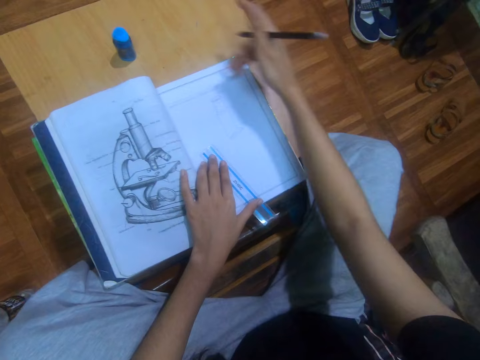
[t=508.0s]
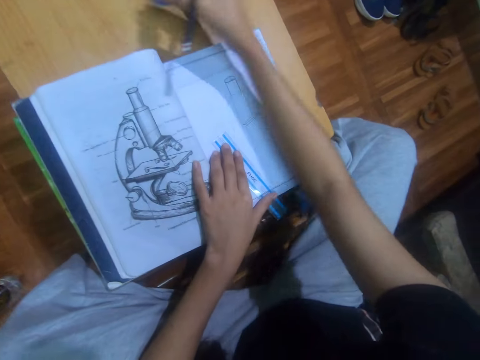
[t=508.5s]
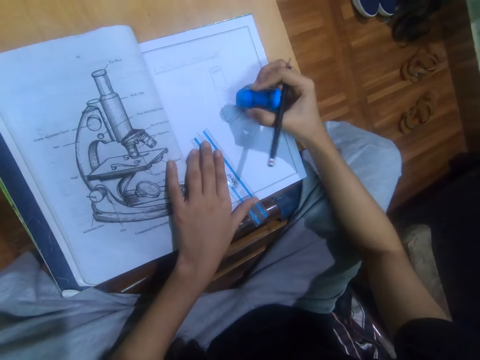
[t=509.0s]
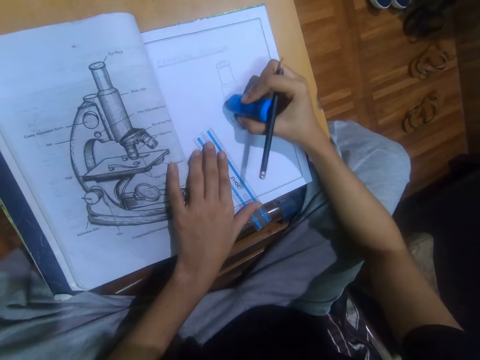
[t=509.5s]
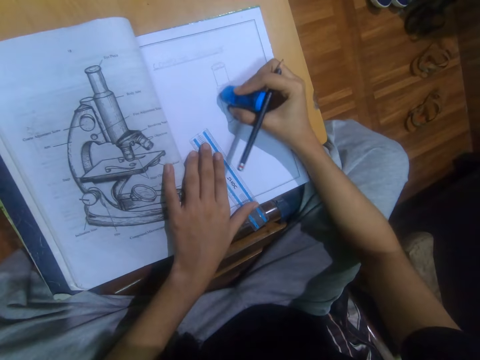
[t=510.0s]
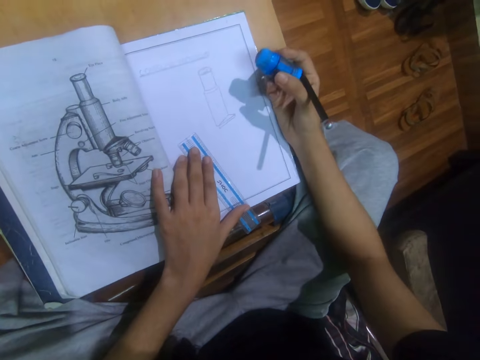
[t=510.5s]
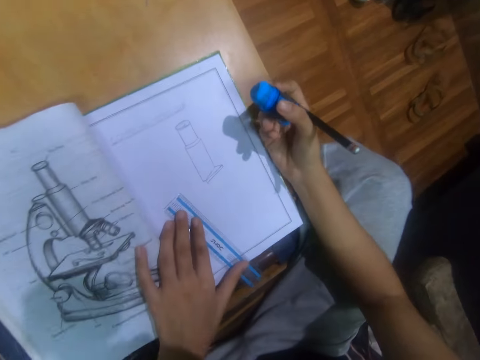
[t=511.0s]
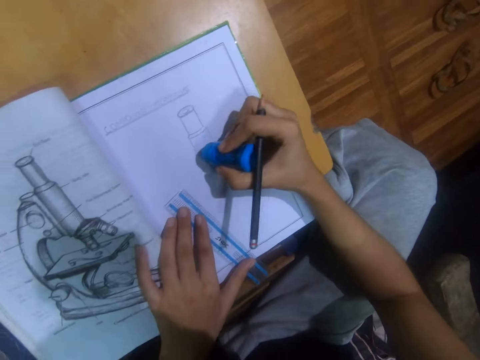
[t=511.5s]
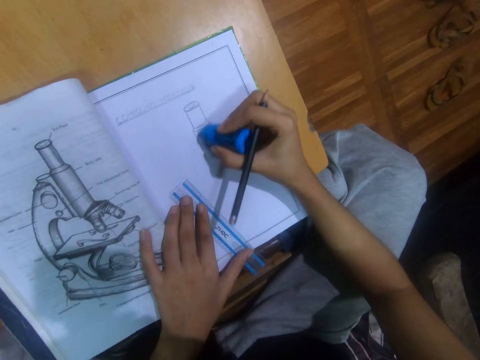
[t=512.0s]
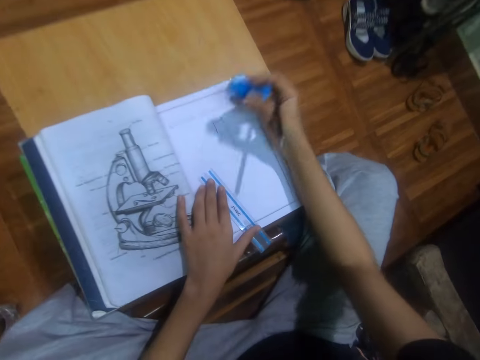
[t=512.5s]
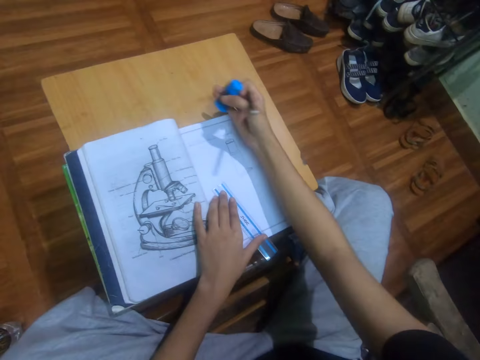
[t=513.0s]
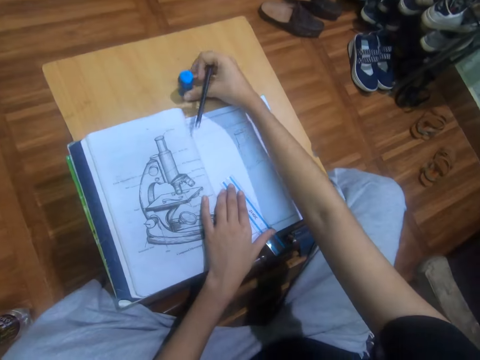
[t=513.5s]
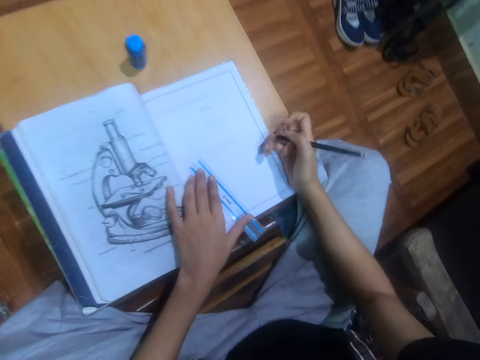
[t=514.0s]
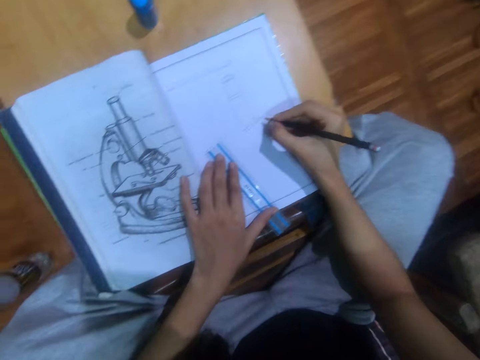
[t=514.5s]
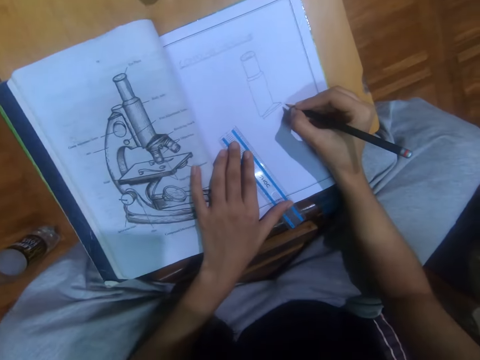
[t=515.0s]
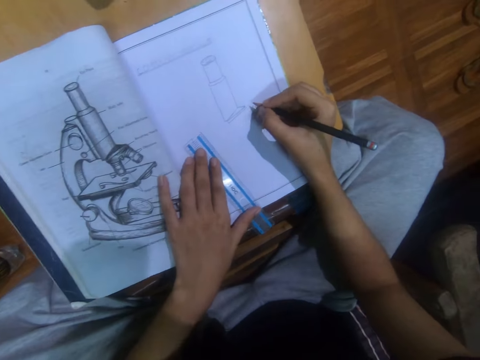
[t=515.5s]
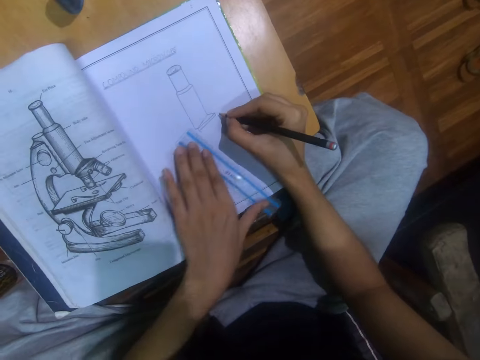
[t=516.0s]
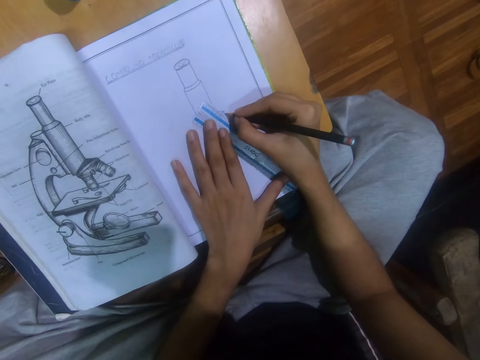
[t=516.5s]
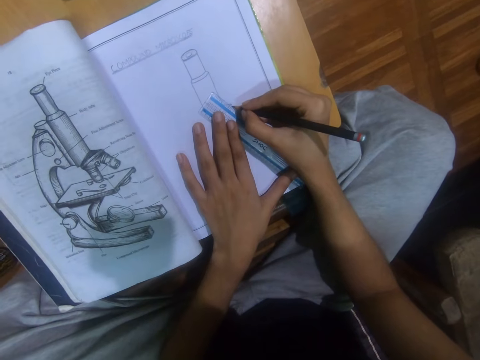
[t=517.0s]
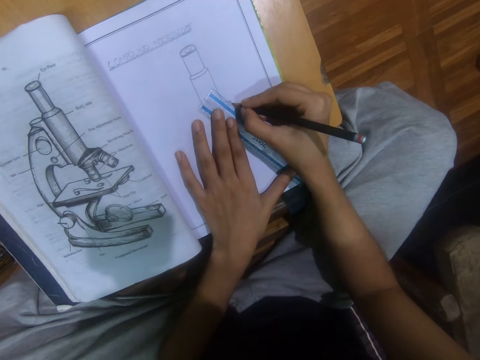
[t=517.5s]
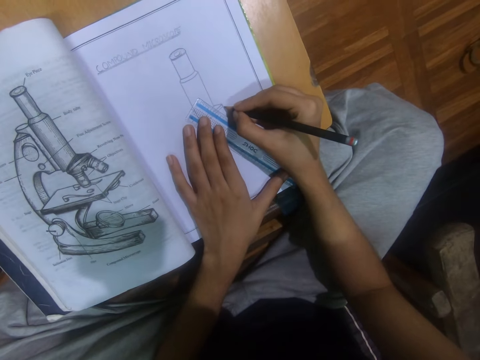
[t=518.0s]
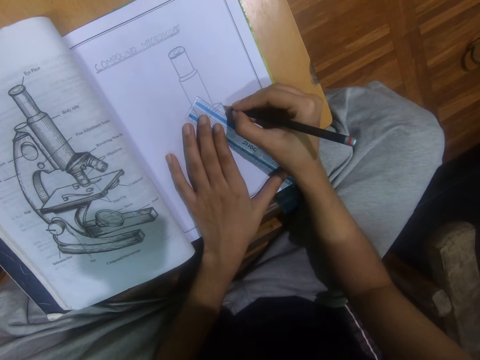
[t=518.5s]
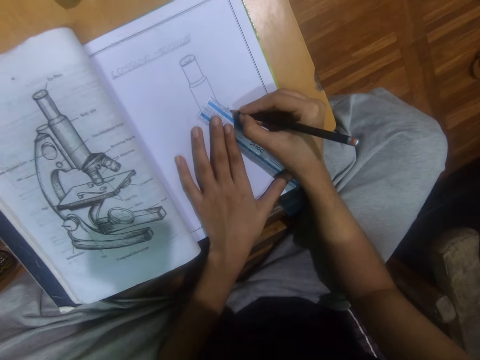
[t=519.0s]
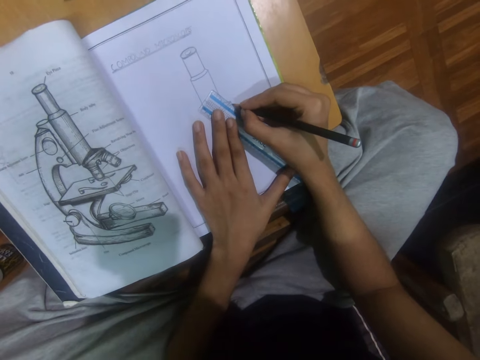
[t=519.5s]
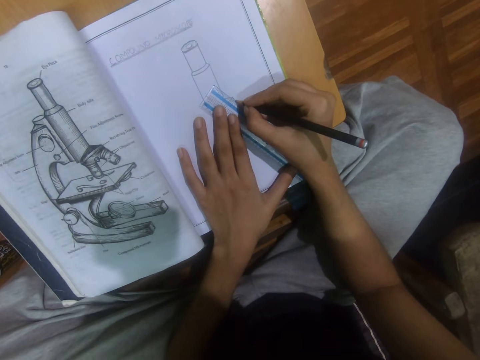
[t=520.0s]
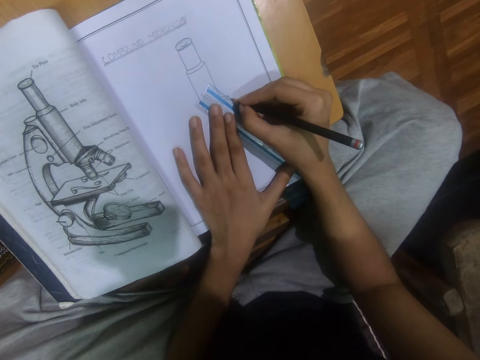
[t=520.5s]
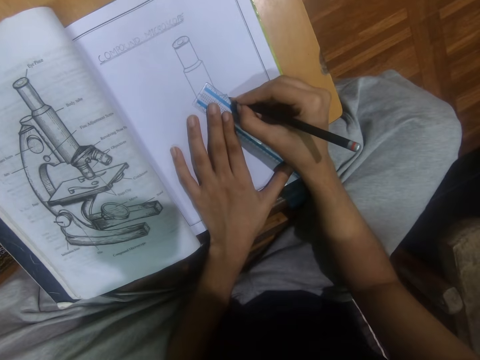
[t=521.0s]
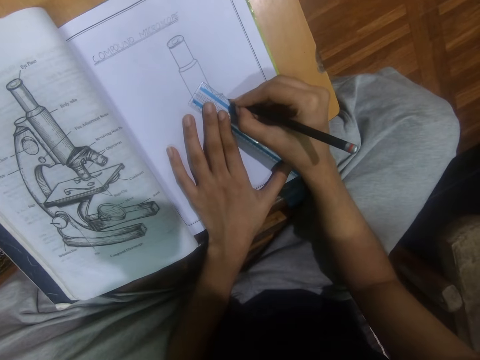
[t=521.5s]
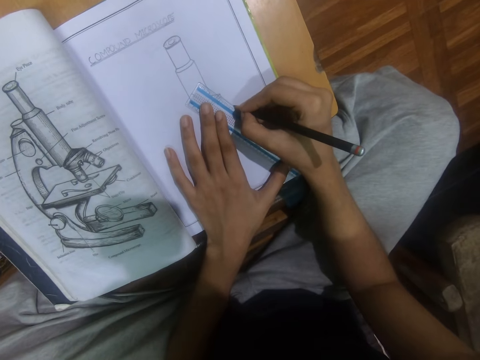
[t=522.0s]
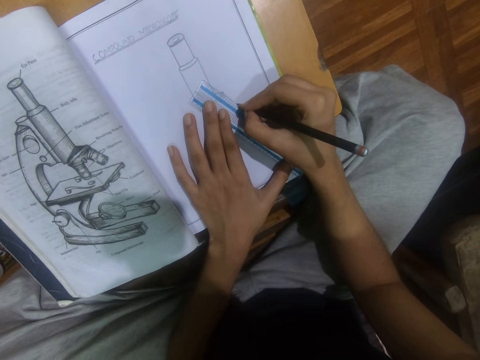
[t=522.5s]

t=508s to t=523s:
The camera wearer picks up an eraser. They erase the drawing. They put the eraser on the table. They draw on the book. They draw on the book using a ruler and pencil.

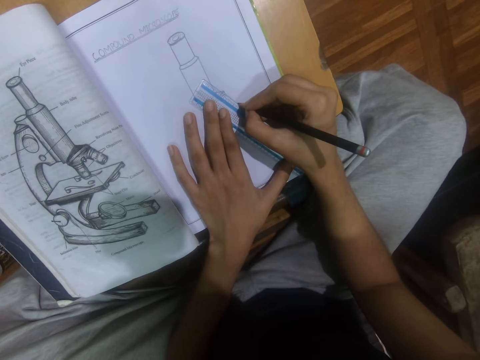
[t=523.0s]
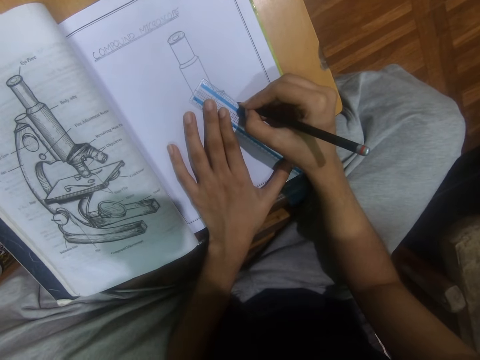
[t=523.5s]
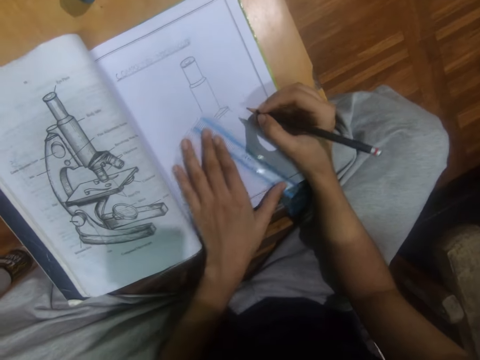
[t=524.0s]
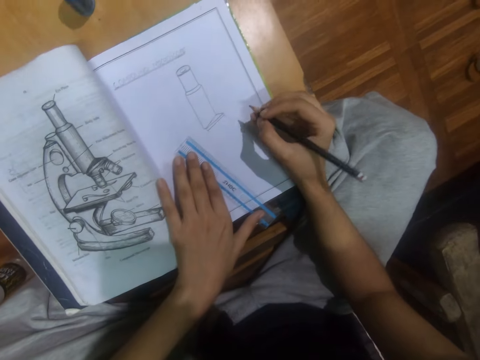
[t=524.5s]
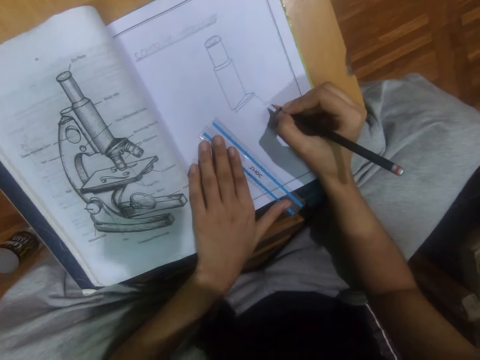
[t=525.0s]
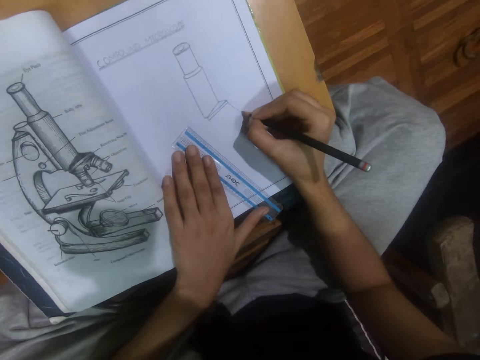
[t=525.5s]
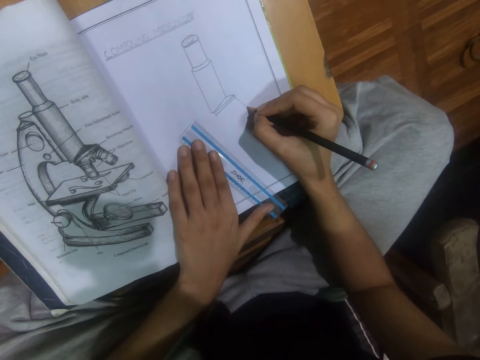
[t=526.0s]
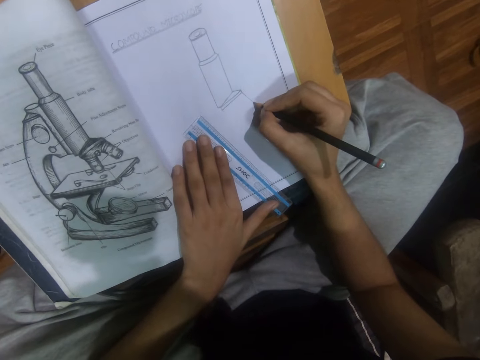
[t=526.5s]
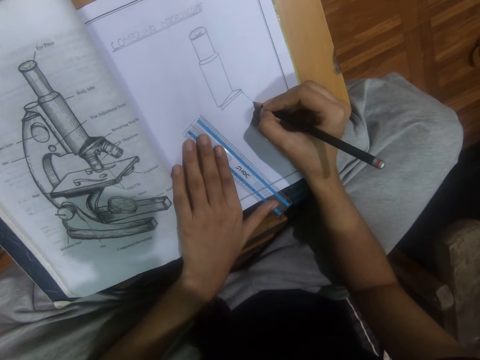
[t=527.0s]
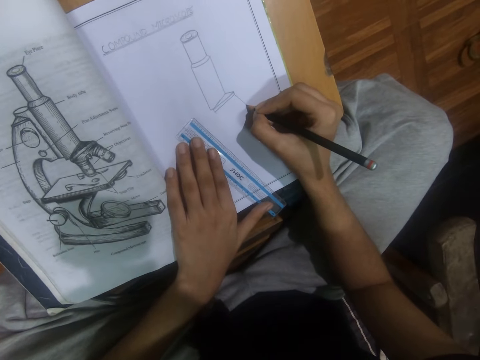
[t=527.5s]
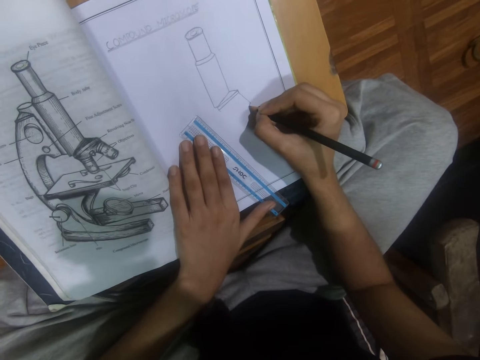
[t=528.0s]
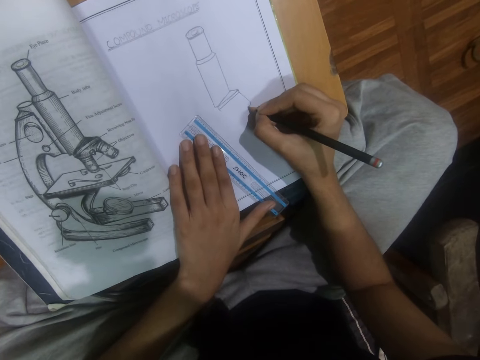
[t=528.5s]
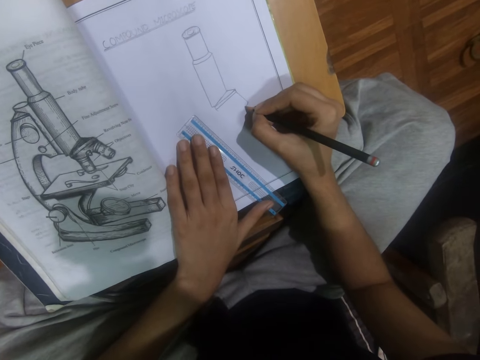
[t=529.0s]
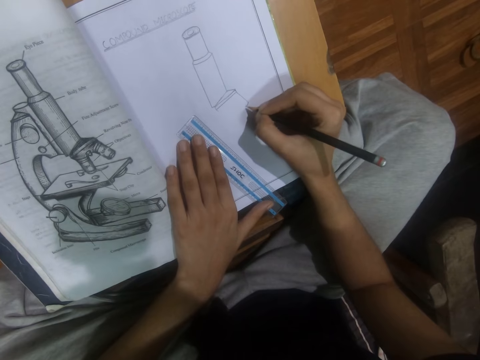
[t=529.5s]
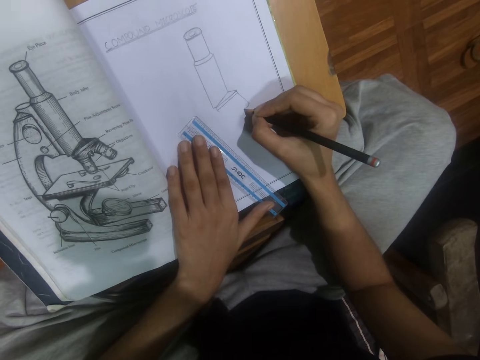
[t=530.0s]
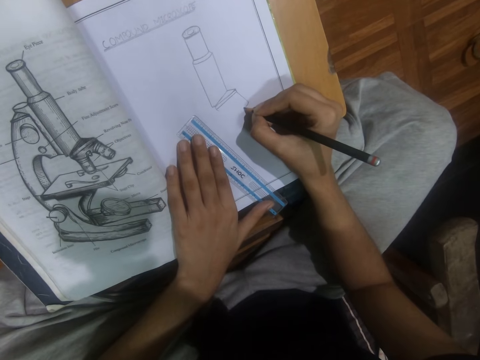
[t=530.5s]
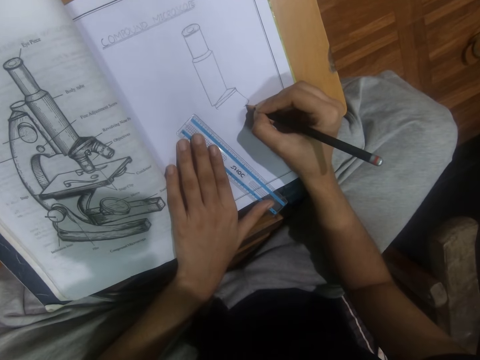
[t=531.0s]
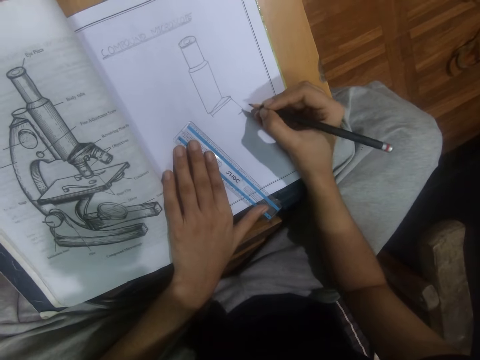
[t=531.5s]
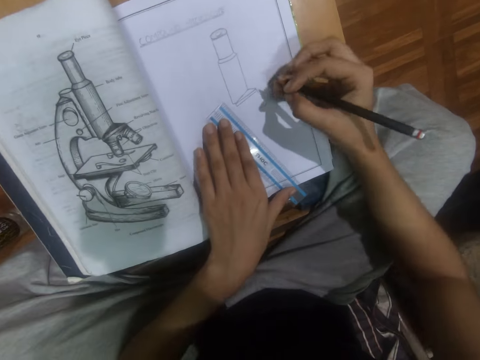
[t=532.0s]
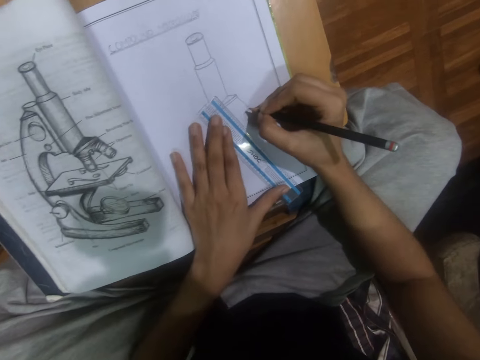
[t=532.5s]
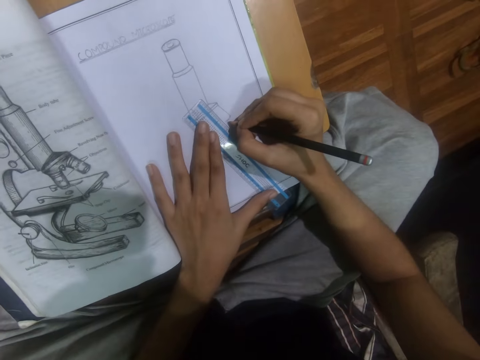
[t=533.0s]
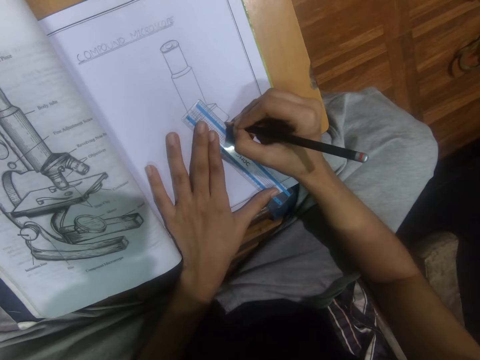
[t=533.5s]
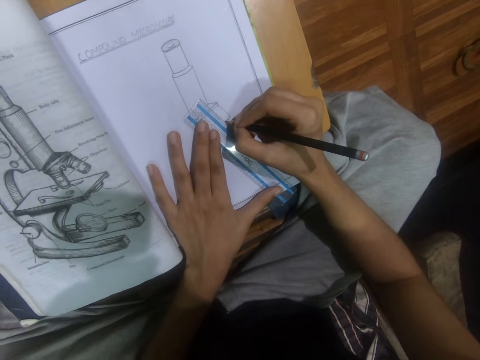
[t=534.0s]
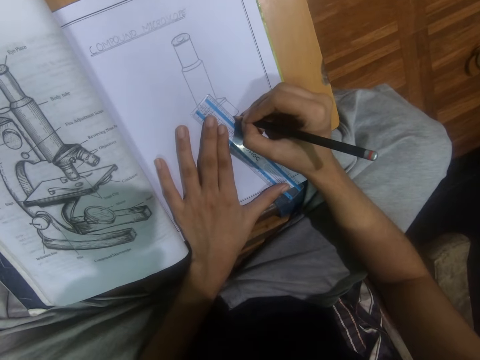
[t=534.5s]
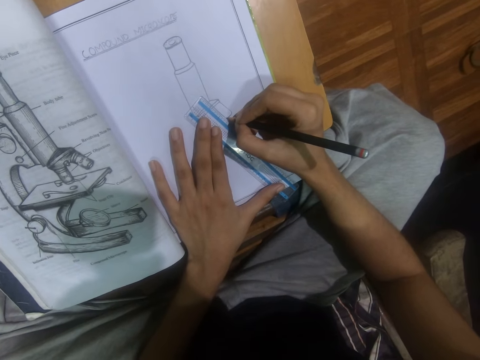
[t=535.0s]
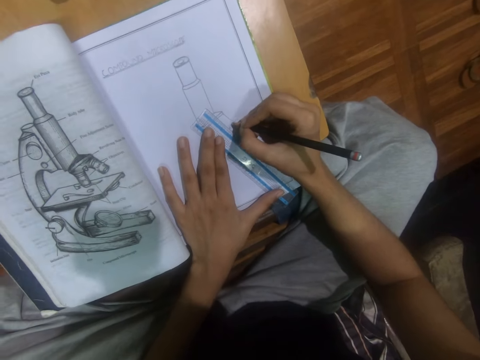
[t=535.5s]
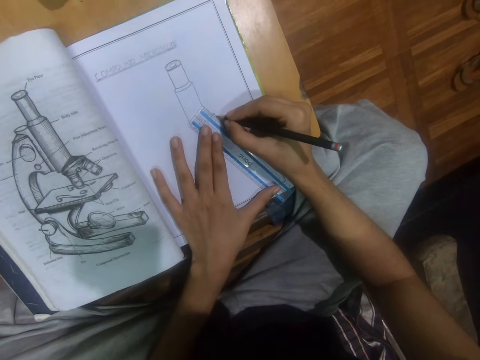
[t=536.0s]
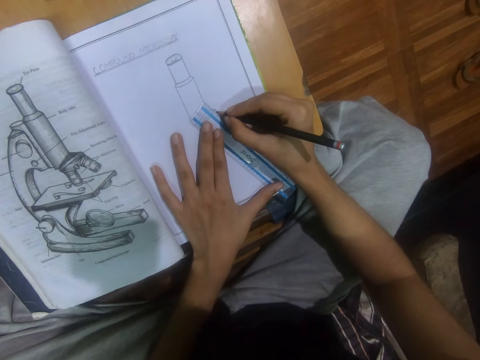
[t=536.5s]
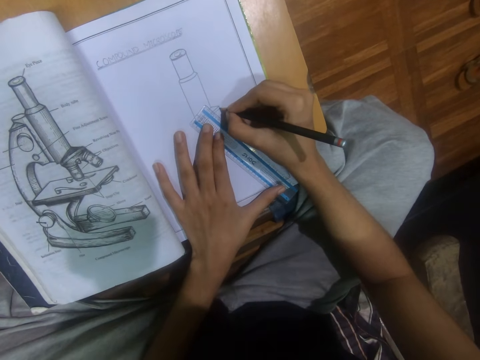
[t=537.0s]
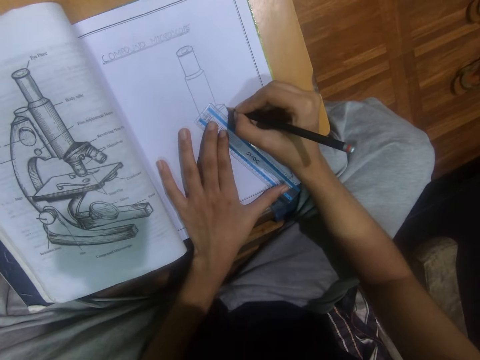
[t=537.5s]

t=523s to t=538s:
The camera wearer draws on the book. They draw using a ruler and pencil.
